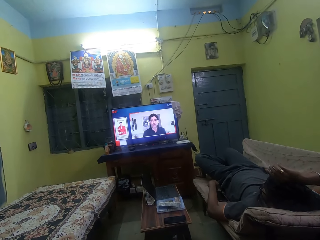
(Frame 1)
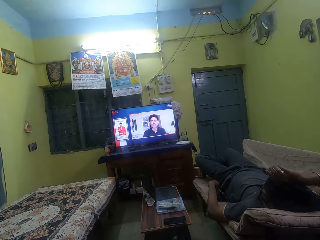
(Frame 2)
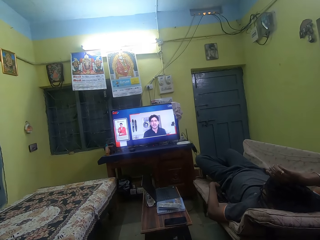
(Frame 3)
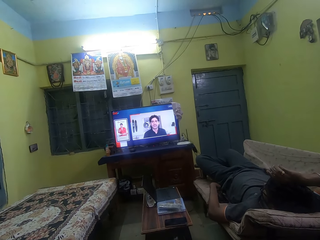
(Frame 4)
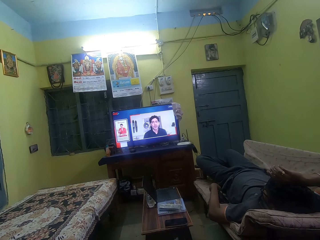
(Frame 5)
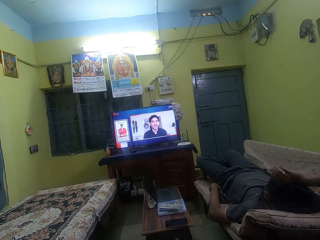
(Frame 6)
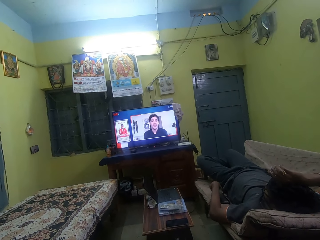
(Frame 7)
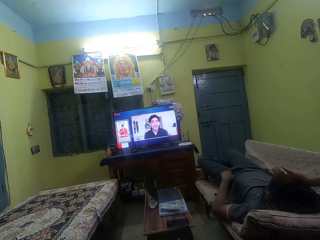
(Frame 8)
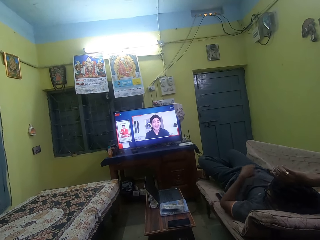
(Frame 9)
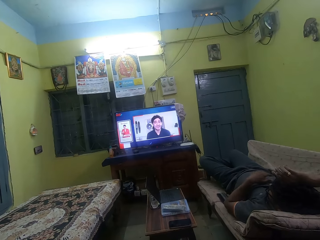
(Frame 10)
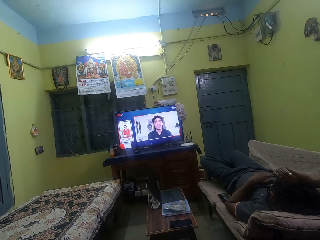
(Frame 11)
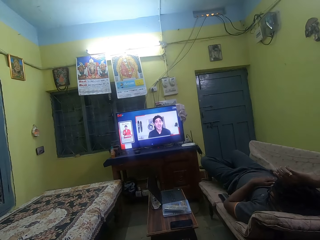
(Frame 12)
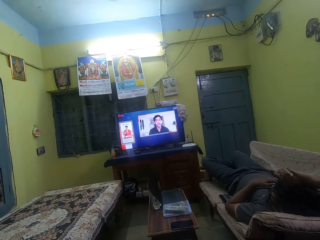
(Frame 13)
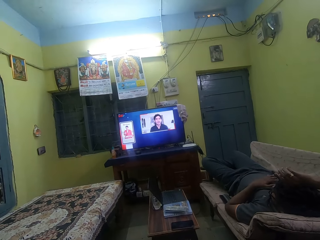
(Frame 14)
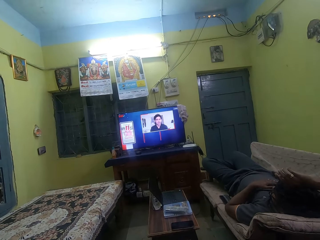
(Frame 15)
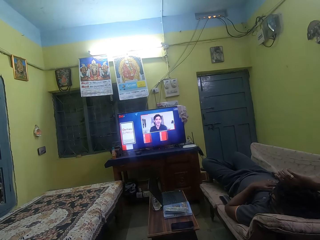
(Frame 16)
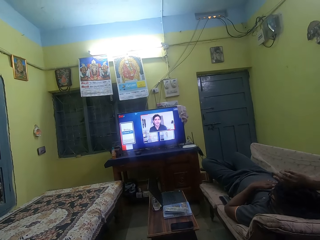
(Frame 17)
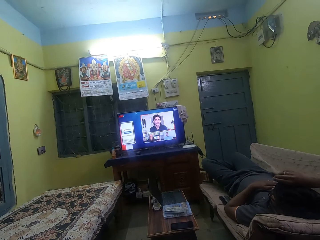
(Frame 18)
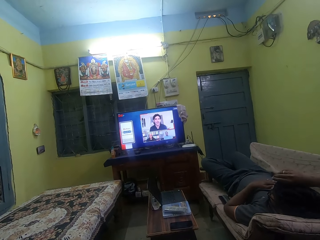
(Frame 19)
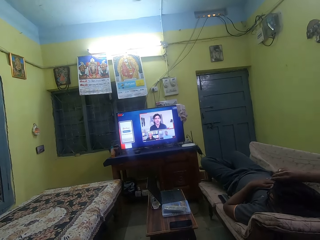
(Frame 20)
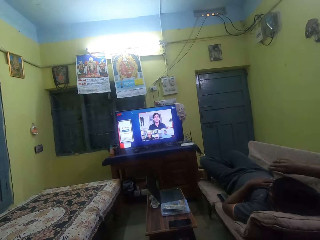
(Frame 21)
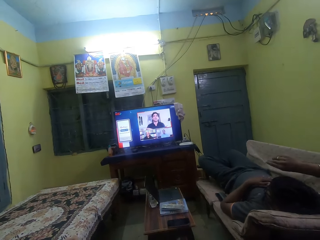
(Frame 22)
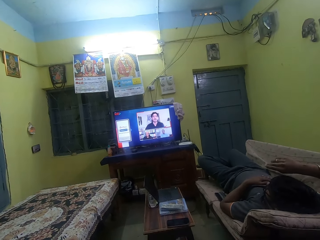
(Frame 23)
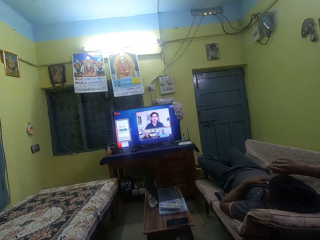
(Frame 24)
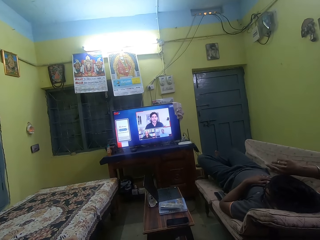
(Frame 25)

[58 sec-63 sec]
The man drops the TV remote control on the sofa with his left hand.

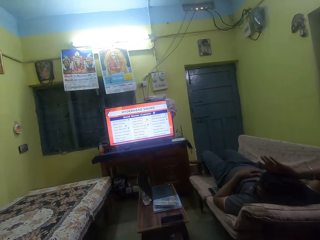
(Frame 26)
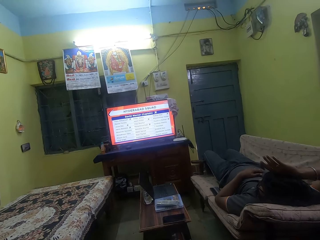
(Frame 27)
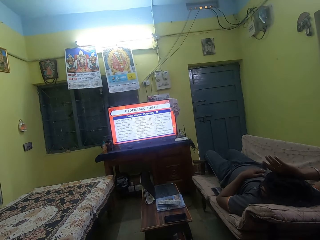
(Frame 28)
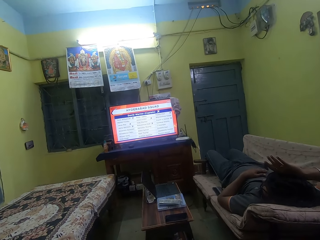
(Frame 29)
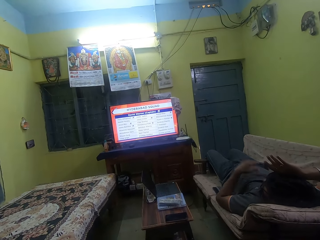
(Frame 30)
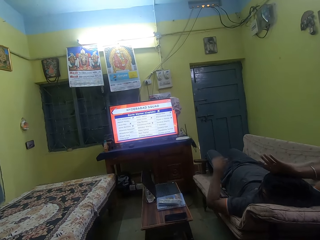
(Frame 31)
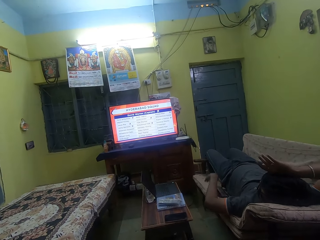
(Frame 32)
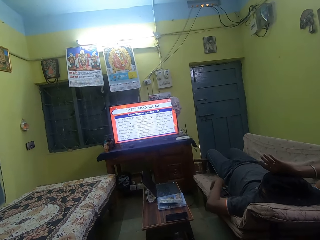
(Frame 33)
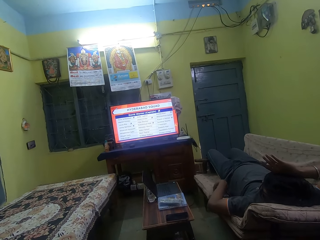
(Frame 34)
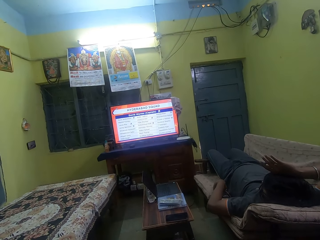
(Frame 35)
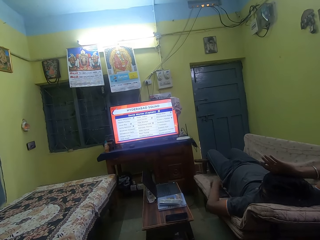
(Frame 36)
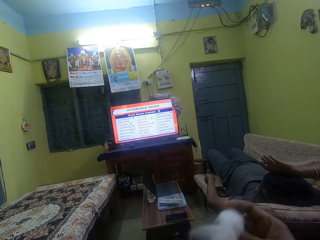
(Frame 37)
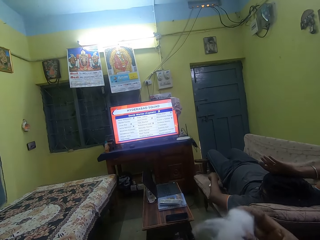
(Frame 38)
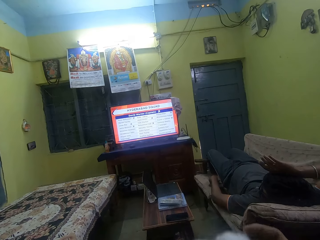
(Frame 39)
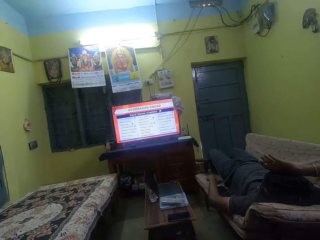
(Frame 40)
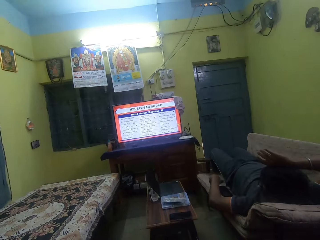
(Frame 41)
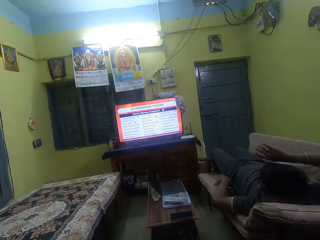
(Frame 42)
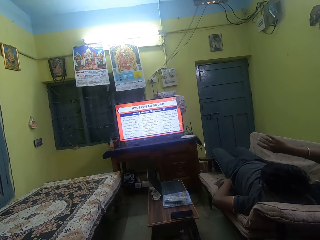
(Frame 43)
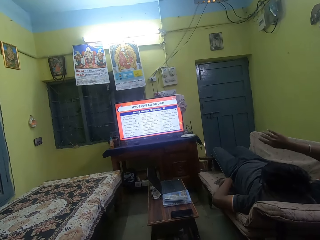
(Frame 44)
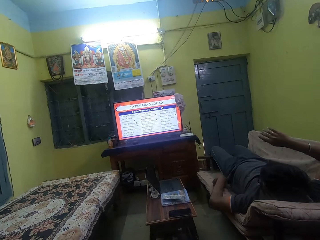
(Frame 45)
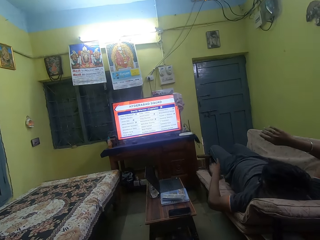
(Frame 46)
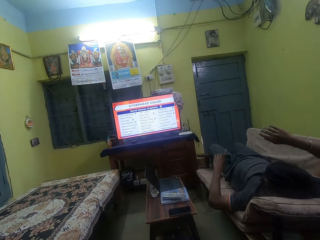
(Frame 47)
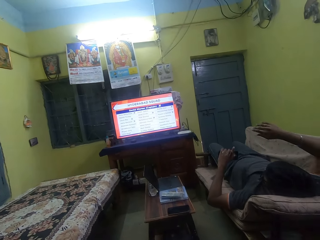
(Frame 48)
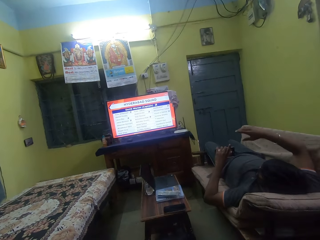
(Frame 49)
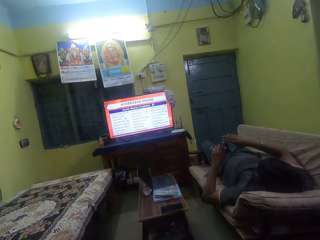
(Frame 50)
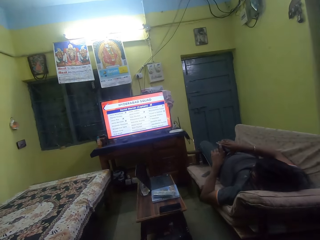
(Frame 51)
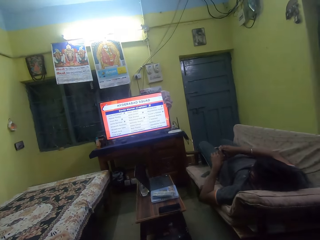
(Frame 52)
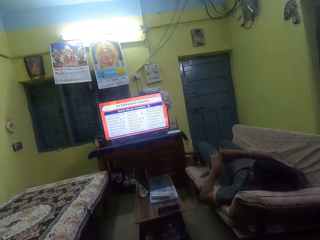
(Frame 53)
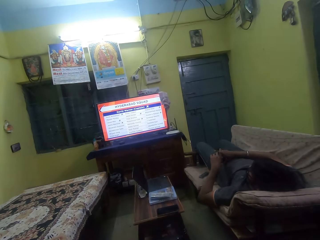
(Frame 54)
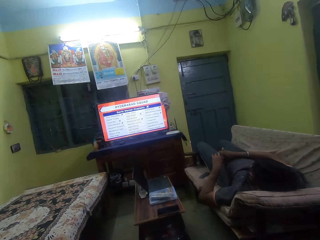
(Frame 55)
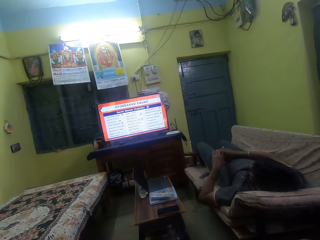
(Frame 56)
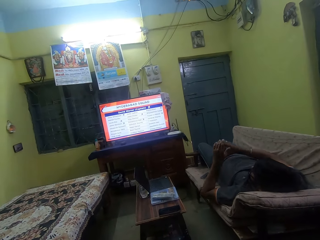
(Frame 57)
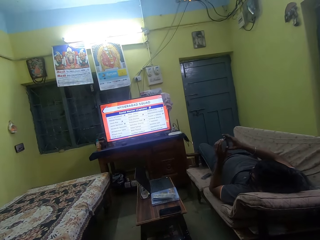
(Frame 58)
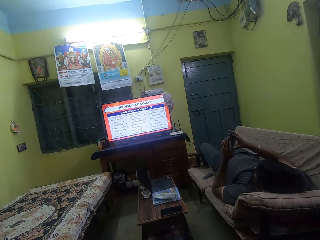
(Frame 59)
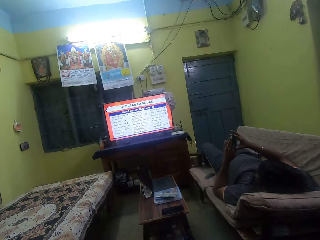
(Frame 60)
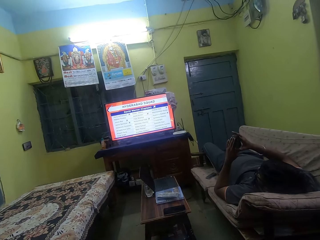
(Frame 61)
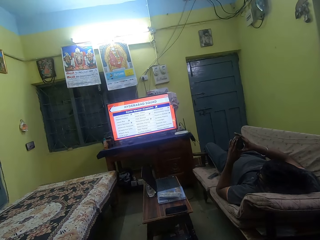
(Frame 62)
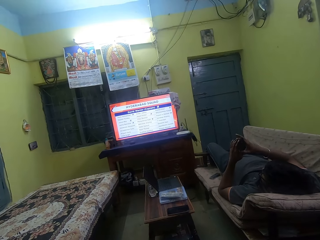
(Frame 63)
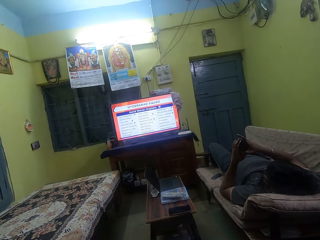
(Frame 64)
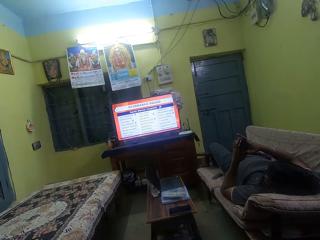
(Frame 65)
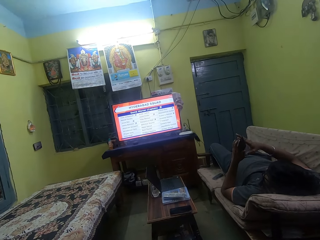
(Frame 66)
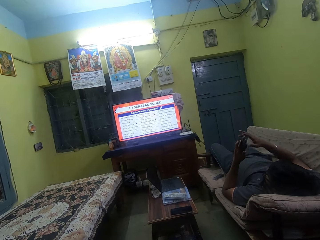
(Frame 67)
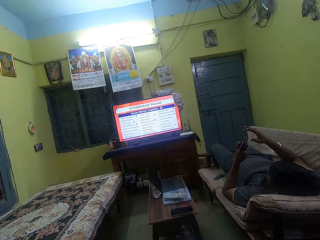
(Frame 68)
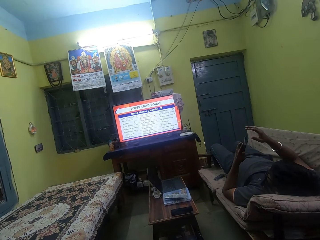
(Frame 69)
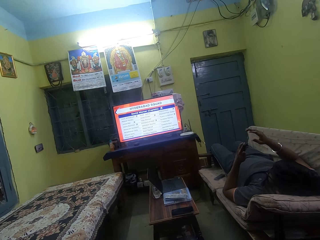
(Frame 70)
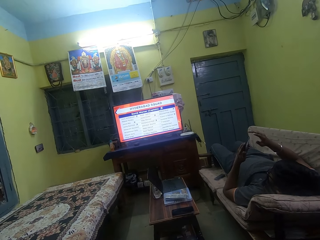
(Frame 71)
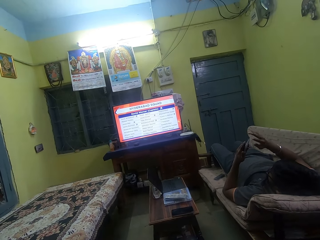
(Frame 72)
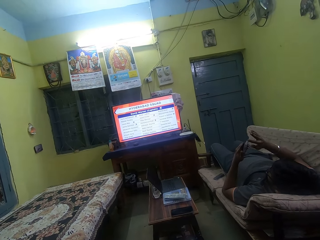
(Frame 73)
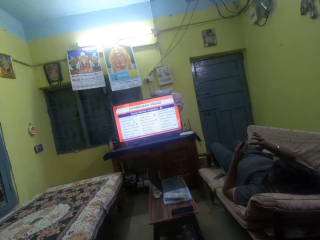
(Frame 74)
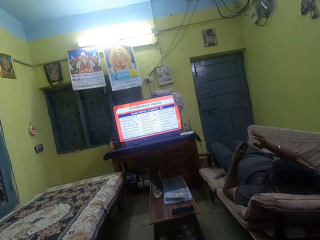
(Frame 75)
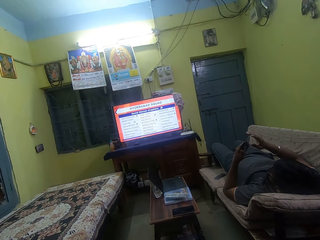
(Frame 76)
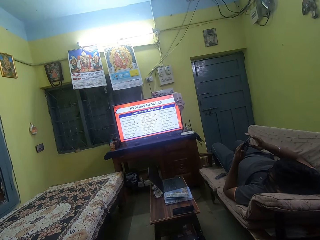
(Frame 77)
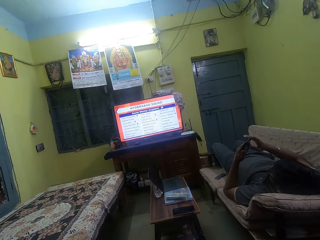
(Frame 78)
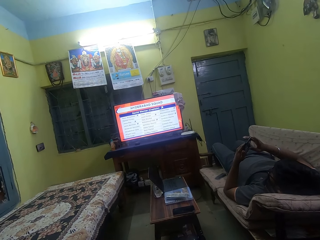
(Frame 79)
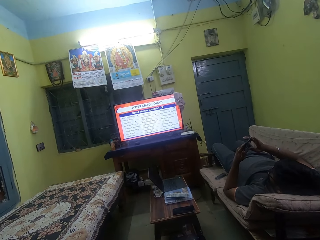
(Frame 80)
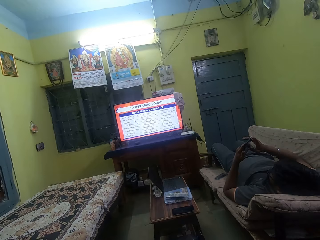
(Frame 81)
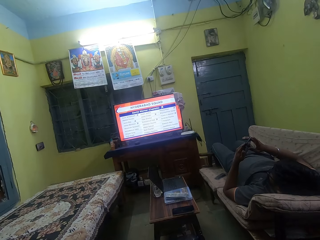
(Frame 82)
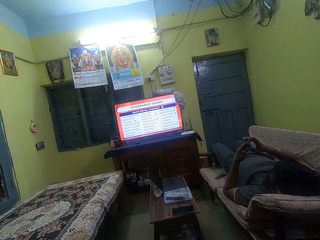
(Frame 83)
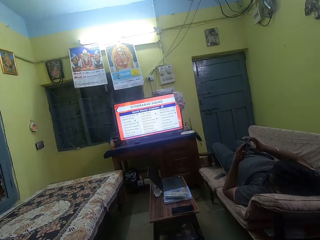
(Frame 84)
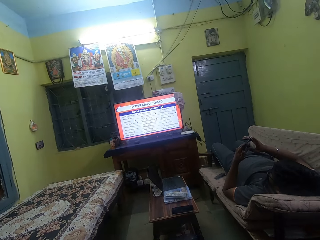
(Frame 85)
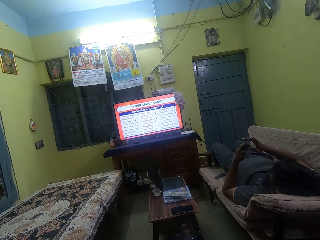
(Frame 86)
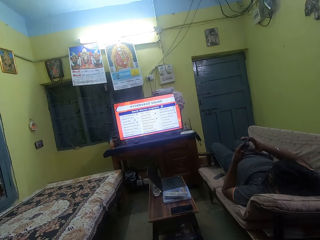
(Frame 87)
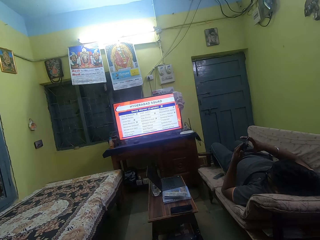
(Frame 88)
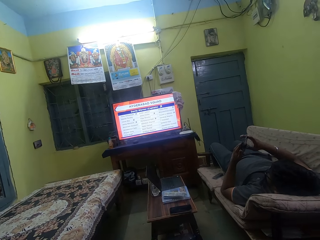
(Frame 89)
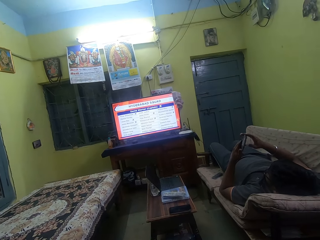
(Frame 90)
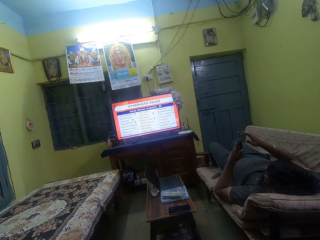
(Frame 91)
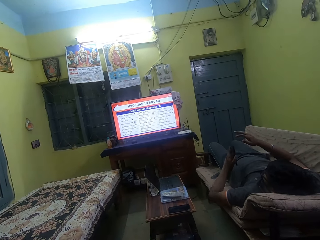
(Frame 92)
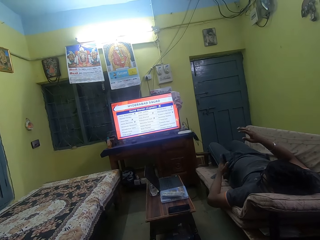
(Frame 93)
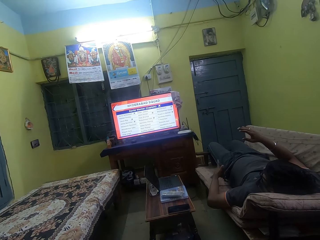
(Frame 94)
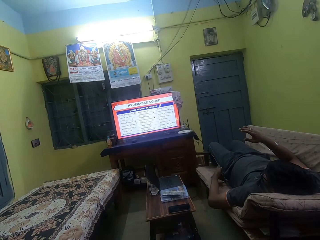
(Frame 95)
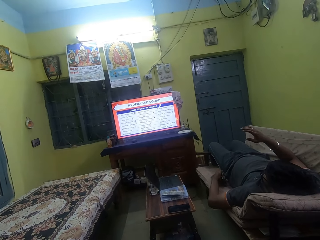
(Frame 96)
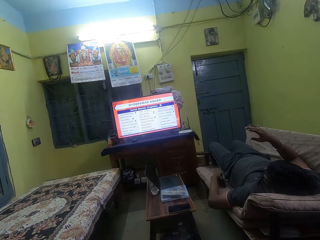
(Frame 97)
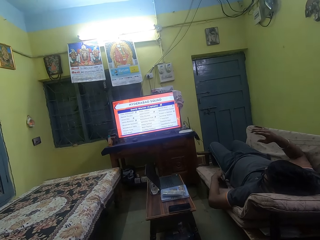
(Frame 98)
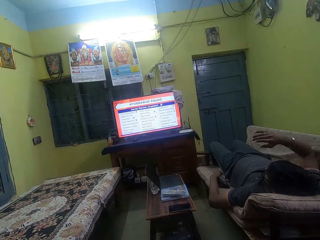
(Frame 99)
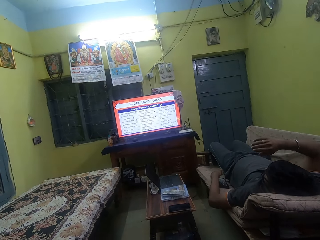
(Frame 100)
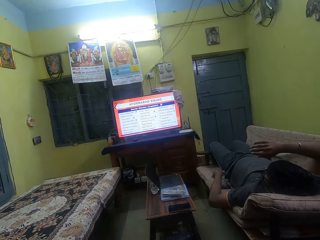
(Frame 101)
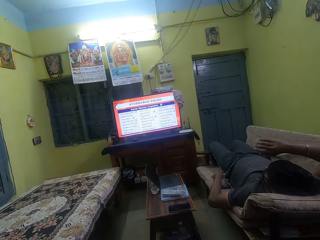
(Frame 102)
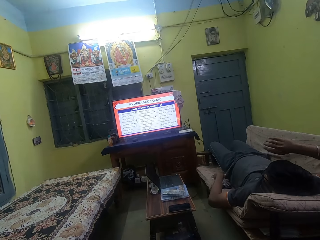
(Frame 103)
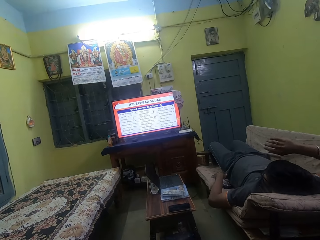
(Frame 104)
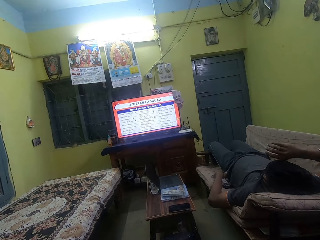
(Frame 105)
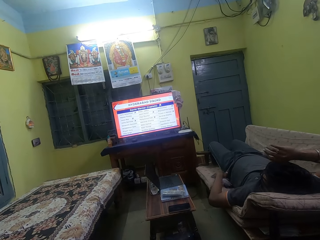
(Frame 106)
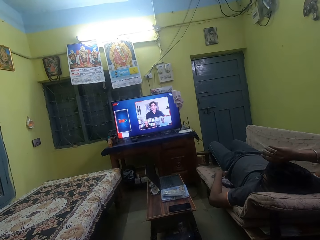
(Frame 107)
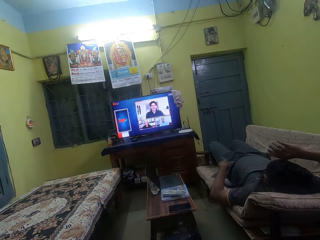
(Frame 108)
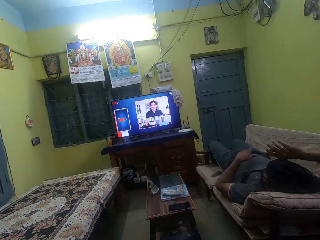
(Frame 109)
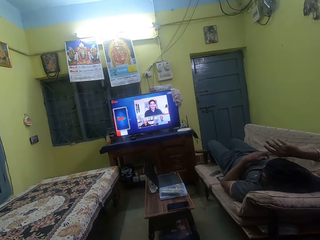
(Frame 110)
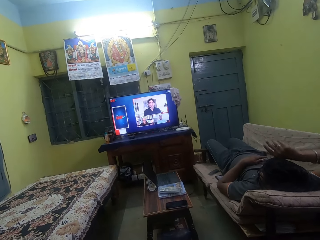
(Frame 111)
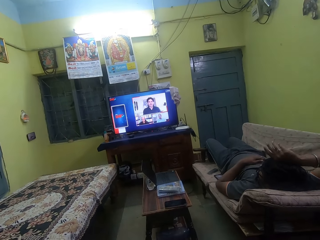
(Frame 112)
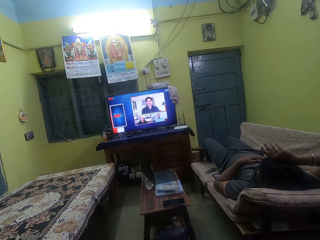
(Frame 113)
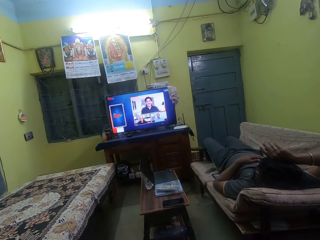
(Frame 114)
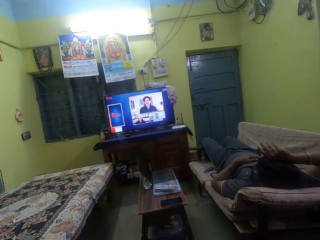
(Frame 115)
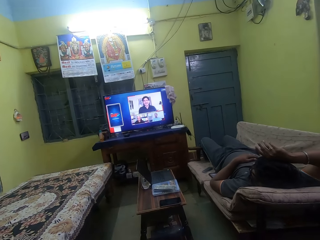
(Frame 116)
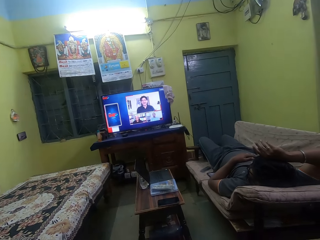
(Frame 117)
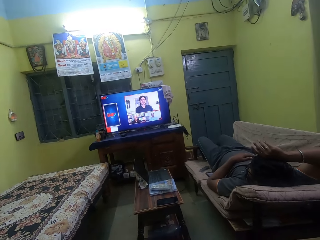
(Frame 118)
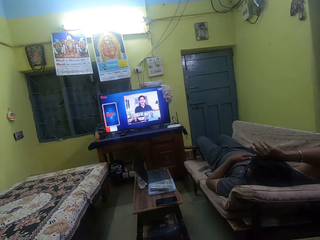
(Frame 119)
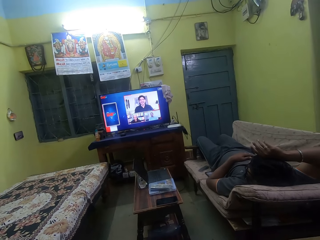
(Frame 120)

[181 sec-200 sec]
The man moved the TV remote control from the phone with his left hand. The camera wearer holds a wool with their right hand. They pick up the phone from the sofa with their left hand. The man operates the phone with both hands. The man drops the phone on the sofa with his left hand.
